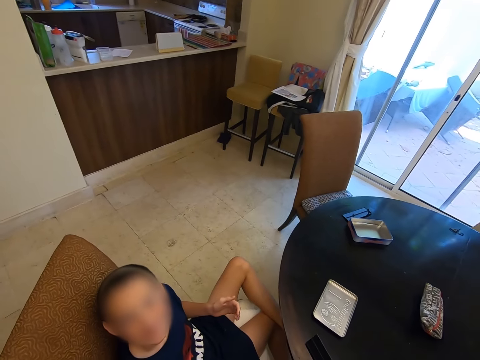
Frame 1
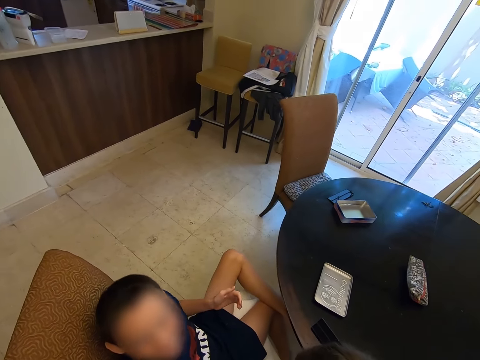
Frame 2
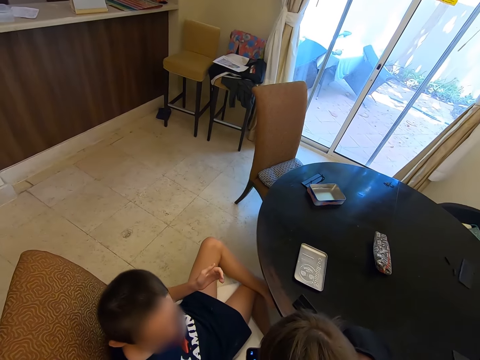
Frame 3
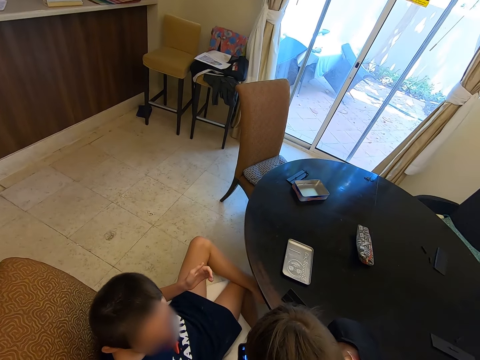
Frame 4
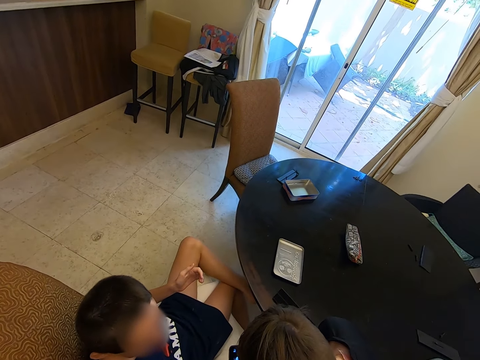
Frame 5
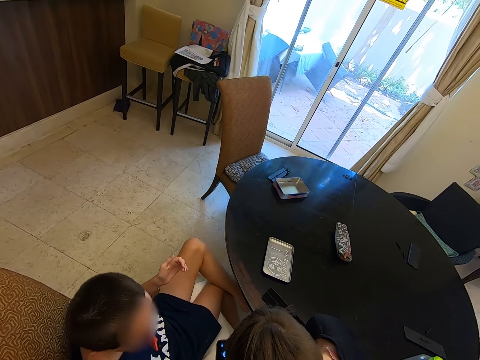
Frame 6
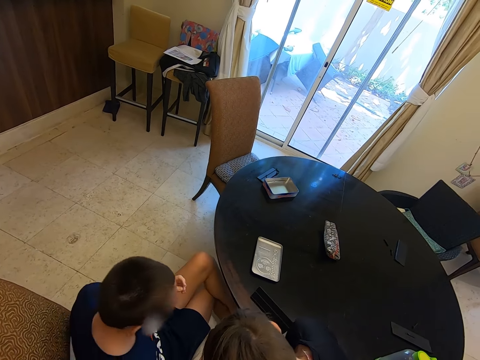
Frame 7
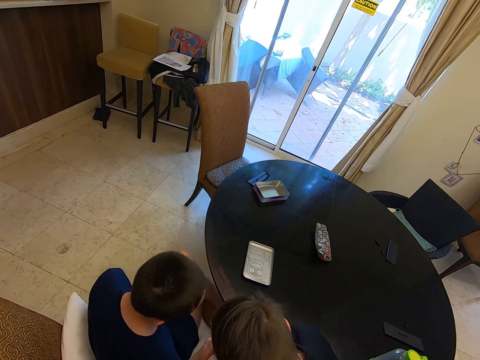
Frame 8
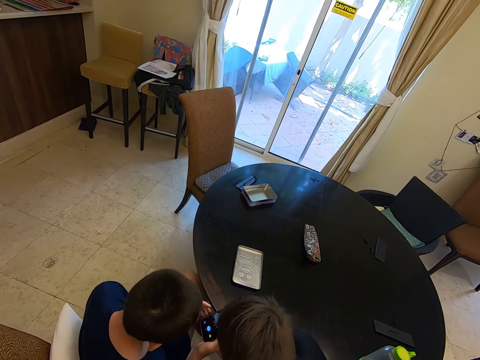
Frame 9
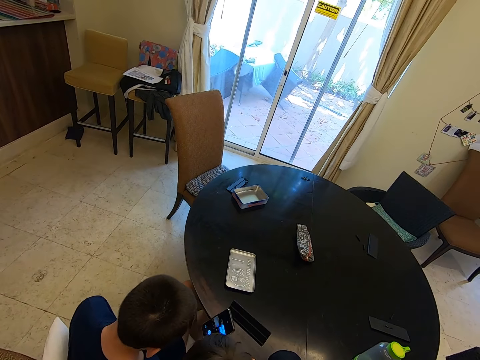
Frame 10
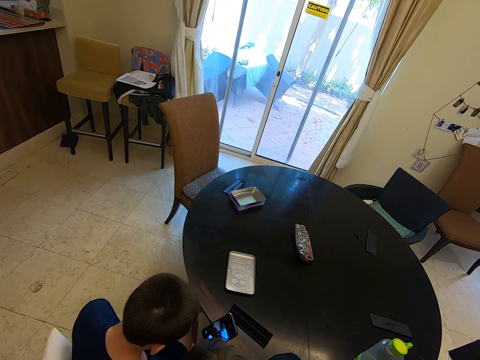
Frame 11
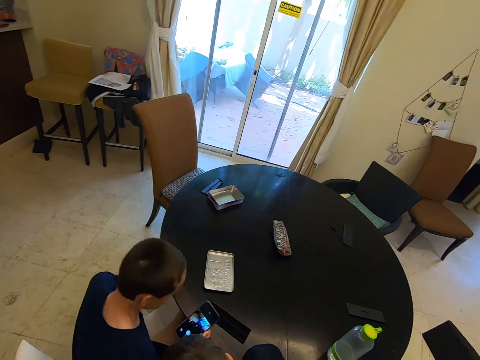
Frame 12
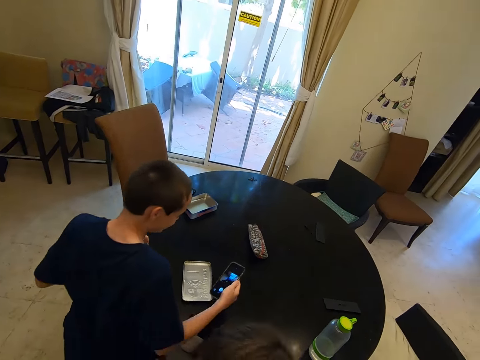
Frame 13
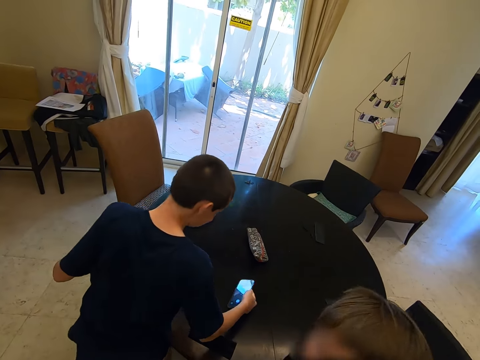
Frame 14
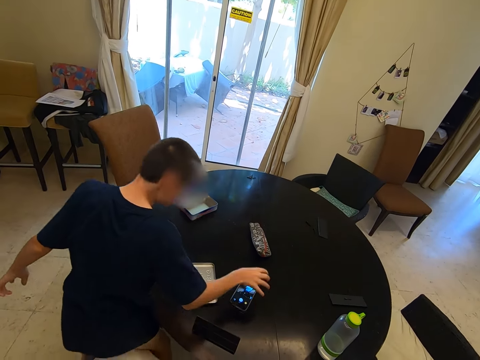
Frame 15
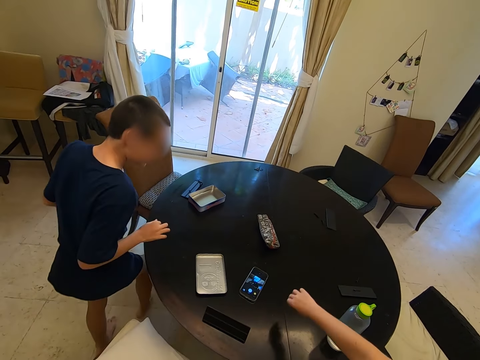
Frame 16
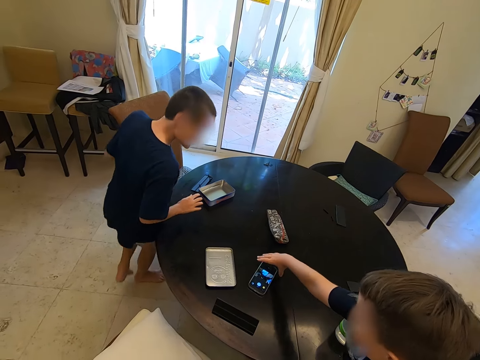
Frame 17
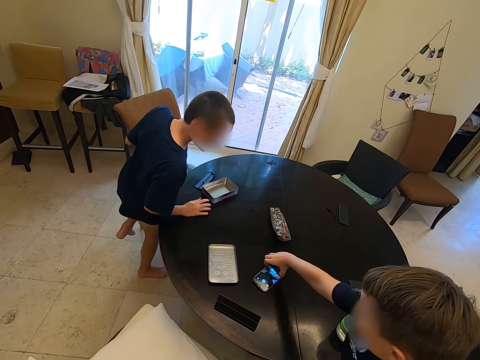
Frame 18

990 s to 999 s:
The camera wearer talks to a person. They stop at the table set.

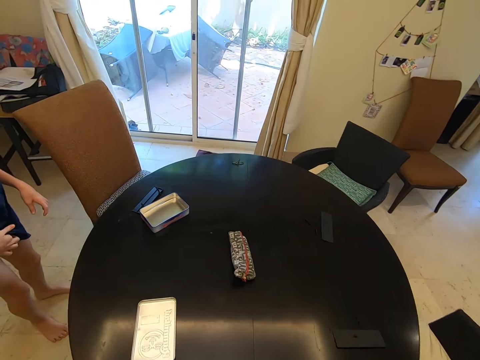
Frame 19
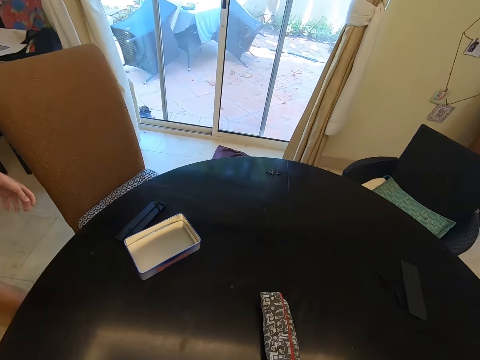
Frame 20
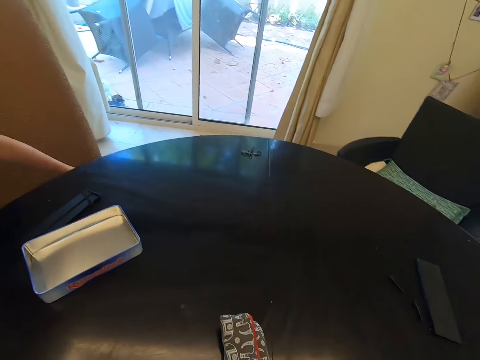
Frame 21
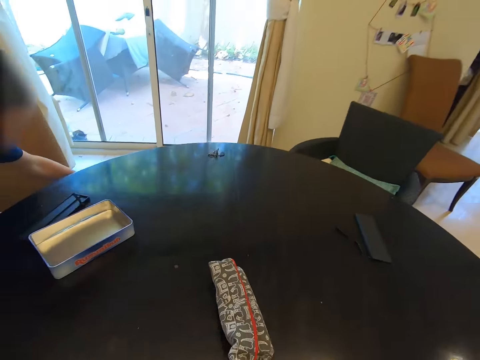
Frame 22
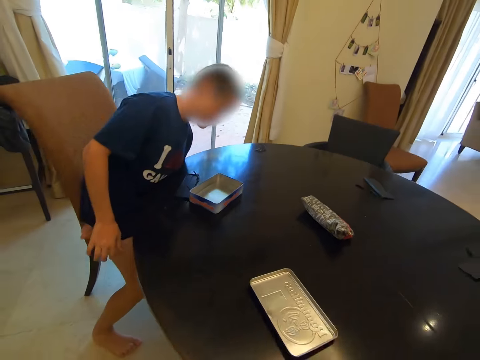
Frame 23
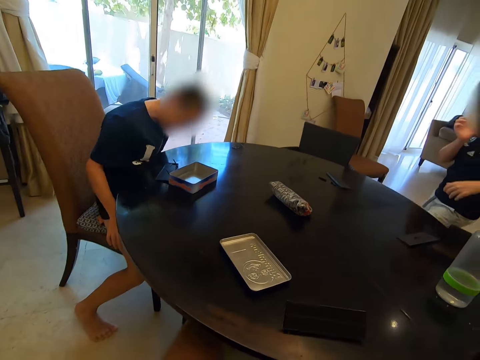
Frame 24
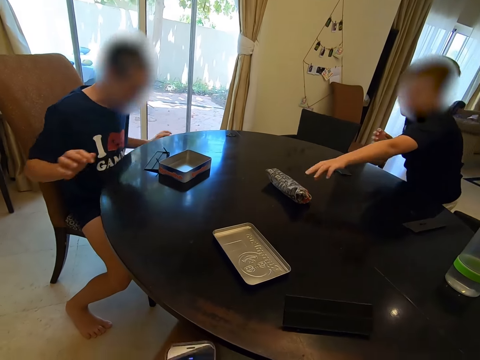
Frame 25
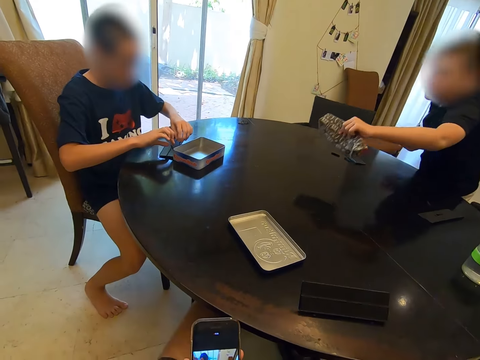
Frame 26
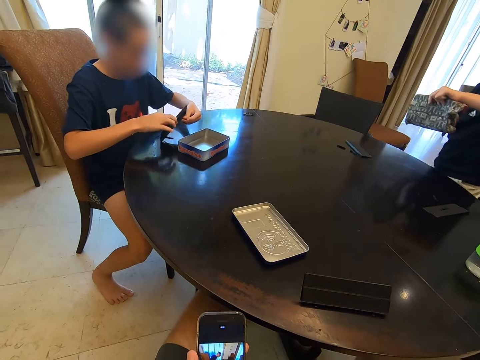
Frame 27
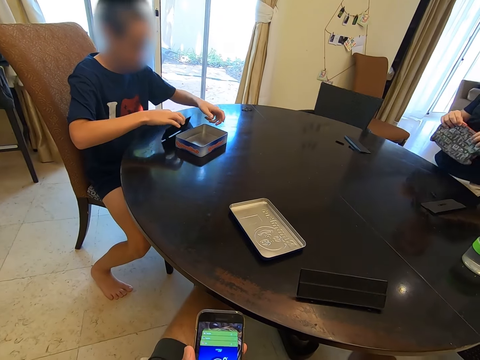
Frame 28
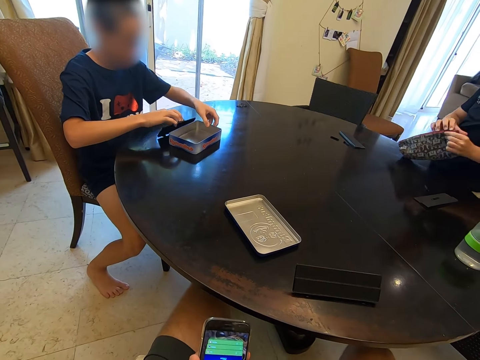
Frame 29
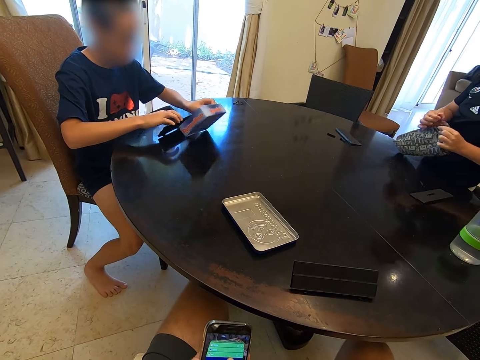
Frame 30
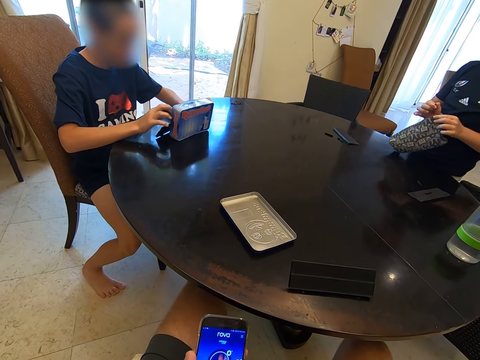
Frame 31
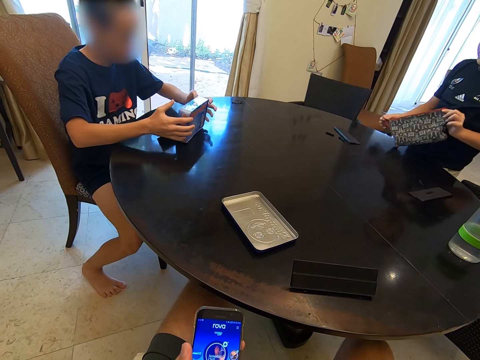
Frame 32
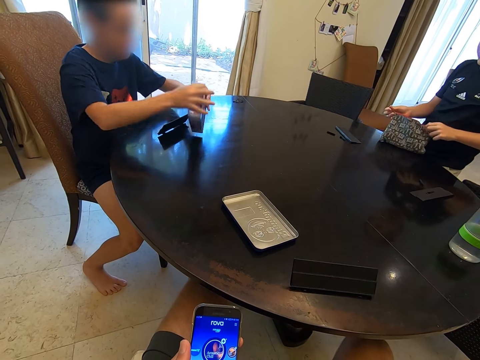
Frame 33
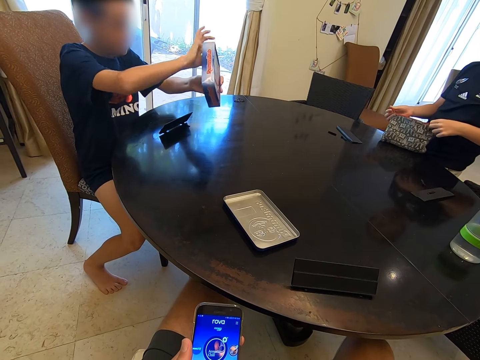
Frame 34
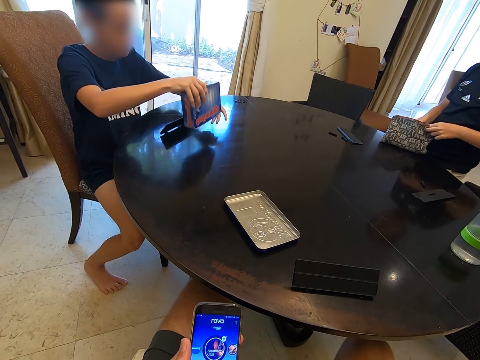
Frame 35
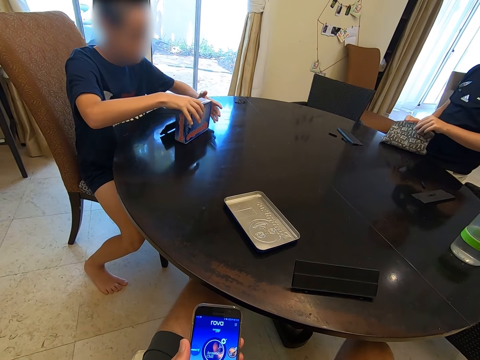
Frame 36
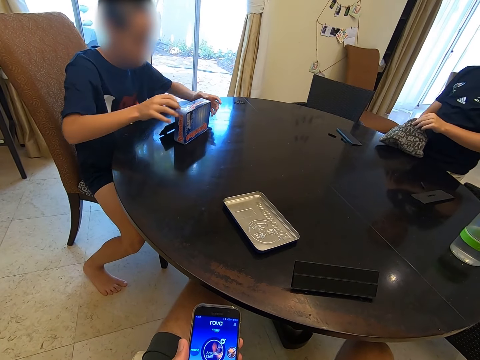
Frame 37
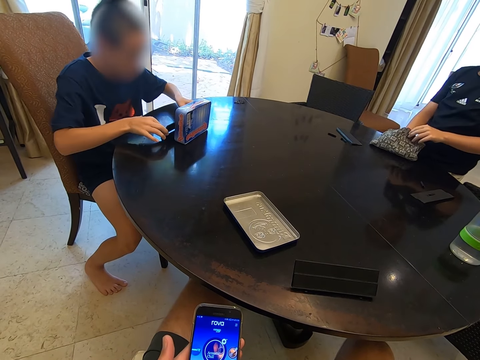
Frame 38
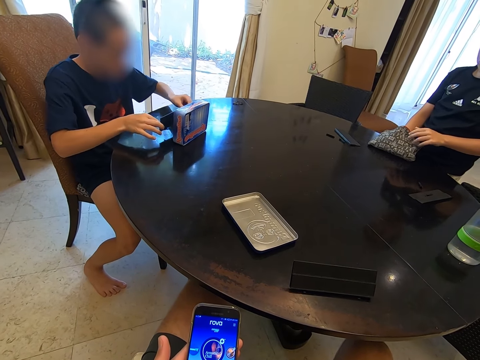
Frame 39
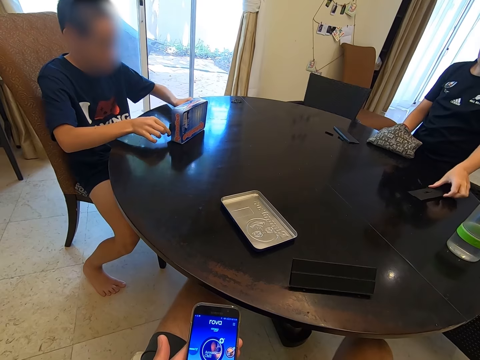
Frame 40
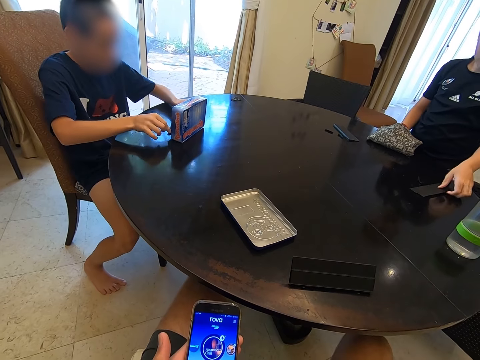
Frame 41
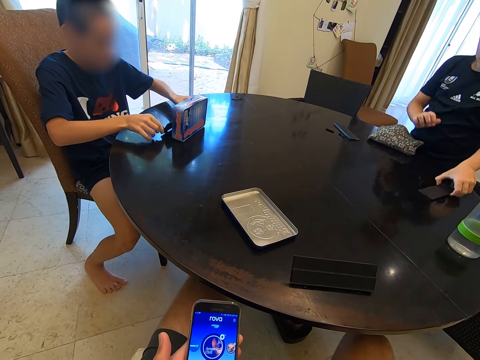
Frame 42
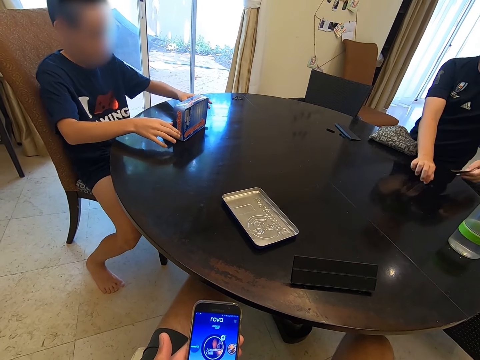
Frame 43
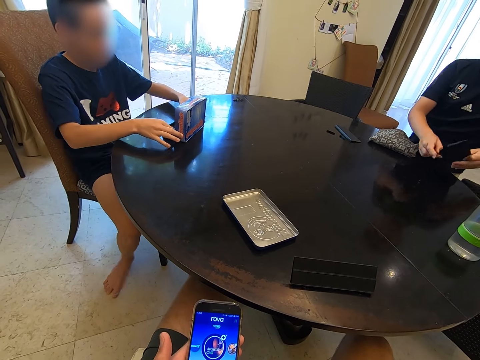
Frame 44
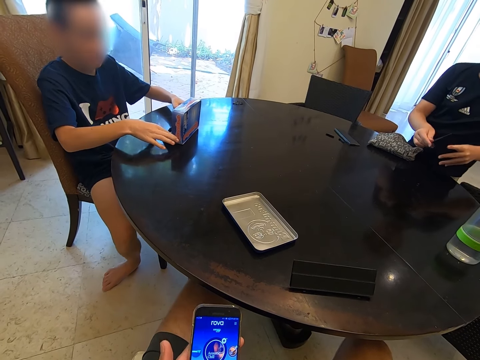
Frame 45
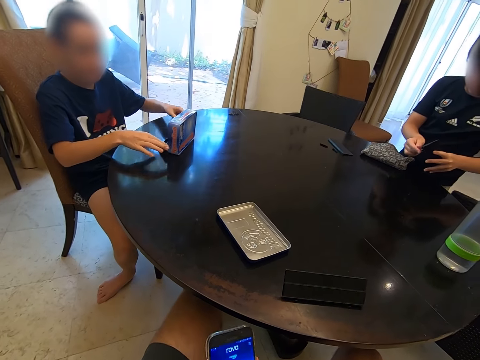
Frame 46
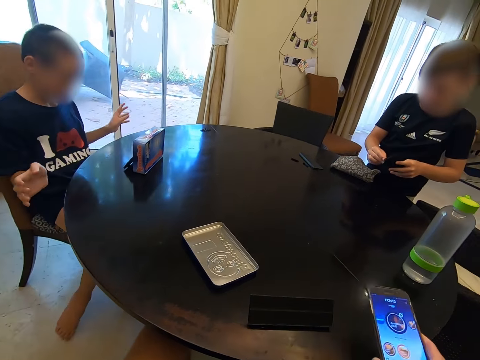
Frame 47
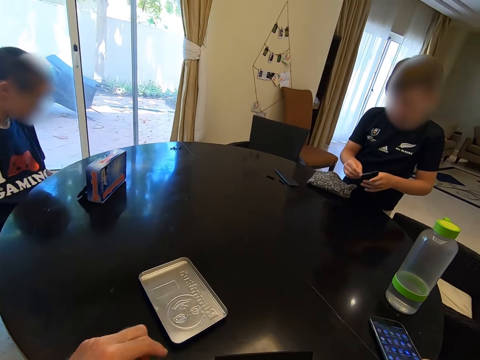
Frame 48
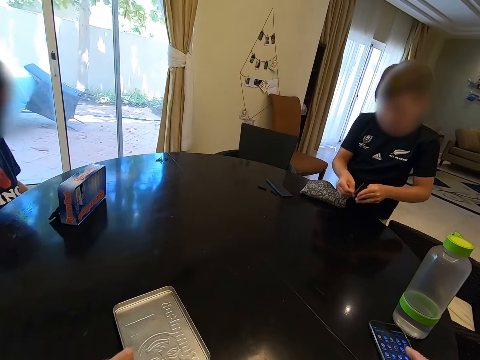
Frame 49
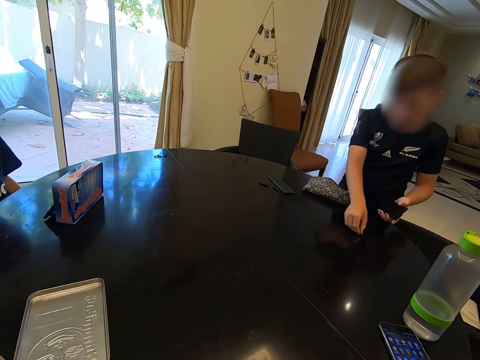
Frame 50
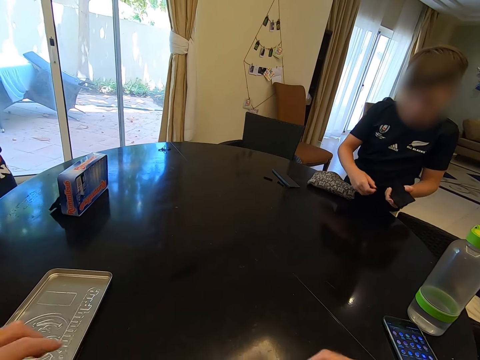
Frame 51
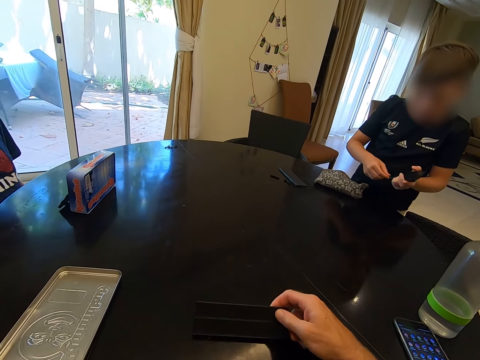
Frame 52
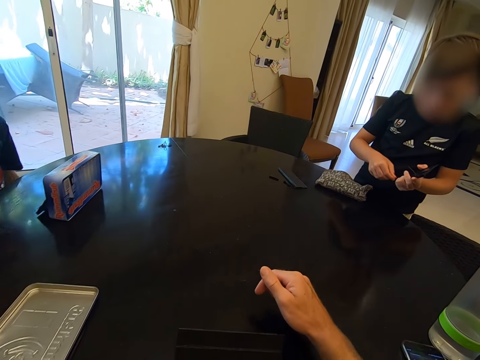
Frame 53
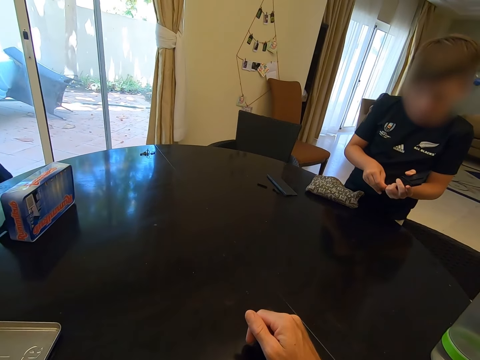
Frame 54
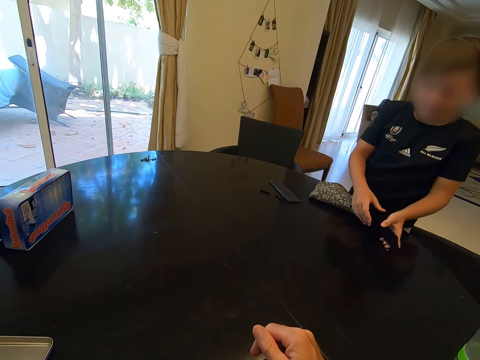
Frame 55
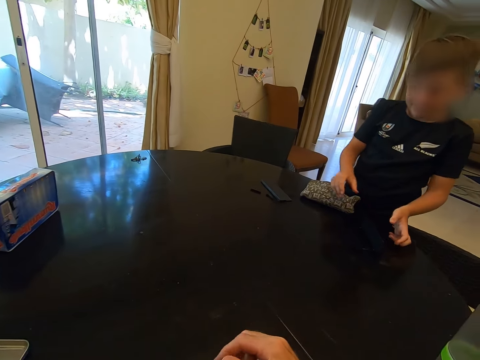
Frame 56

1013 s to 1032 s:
The camera wearer sits on the chair. They scroll the phone. They look at the phone. They place the phone on the table.
